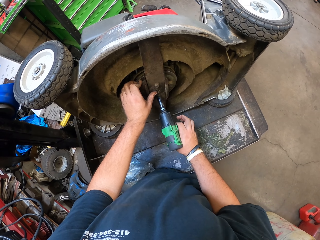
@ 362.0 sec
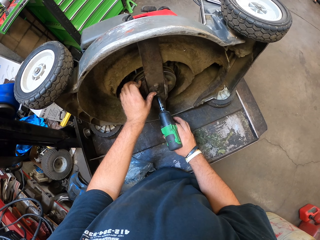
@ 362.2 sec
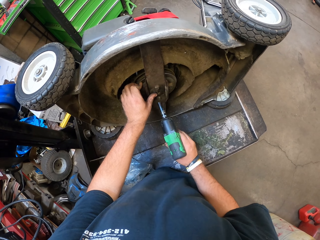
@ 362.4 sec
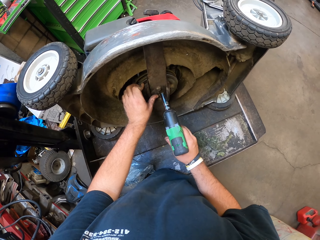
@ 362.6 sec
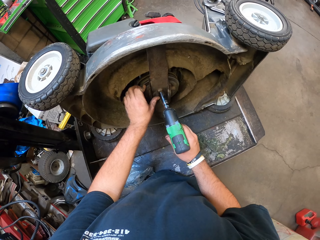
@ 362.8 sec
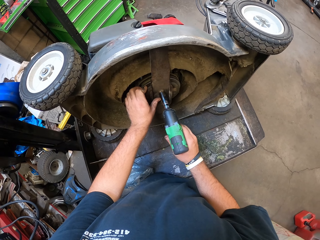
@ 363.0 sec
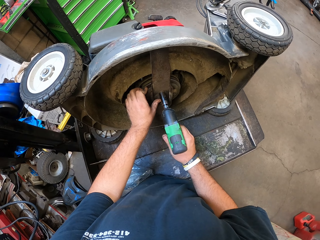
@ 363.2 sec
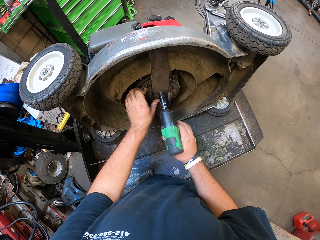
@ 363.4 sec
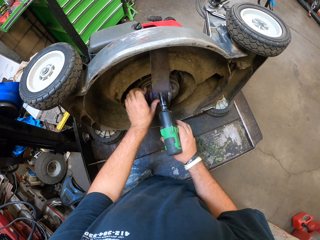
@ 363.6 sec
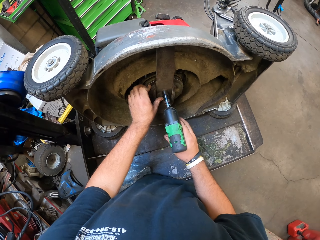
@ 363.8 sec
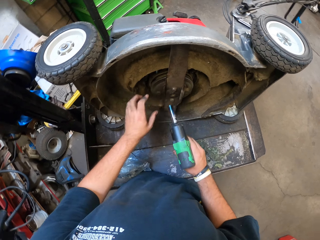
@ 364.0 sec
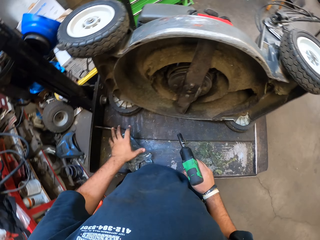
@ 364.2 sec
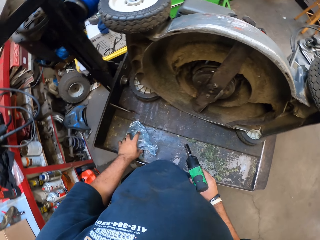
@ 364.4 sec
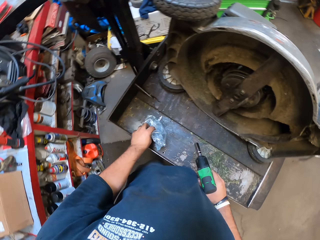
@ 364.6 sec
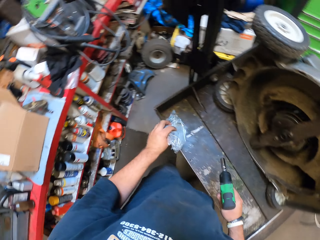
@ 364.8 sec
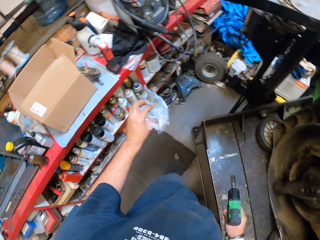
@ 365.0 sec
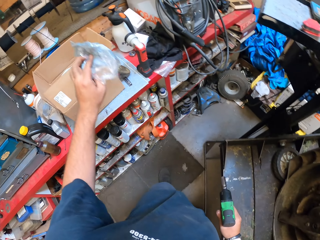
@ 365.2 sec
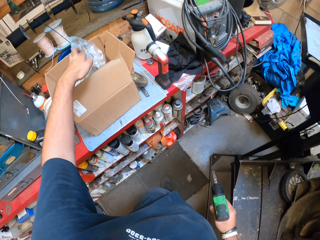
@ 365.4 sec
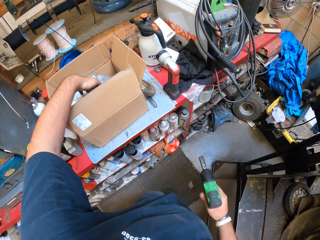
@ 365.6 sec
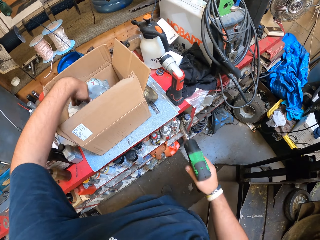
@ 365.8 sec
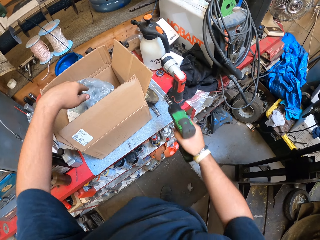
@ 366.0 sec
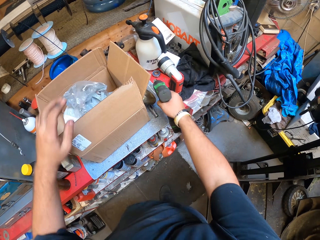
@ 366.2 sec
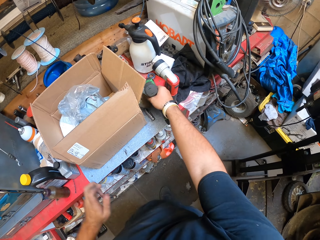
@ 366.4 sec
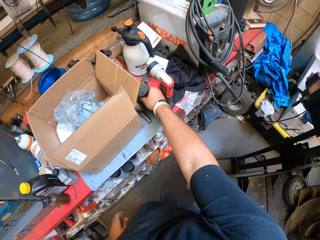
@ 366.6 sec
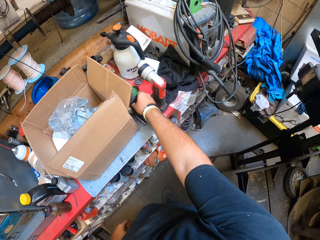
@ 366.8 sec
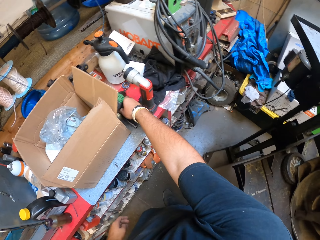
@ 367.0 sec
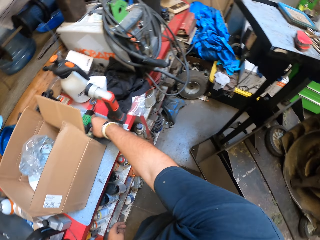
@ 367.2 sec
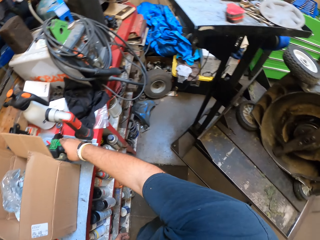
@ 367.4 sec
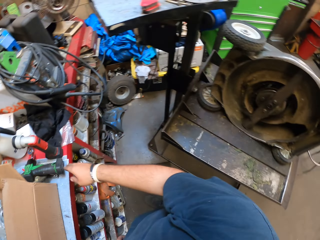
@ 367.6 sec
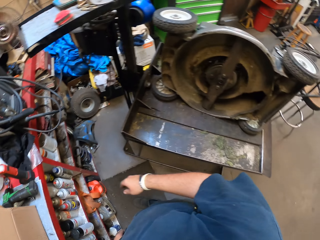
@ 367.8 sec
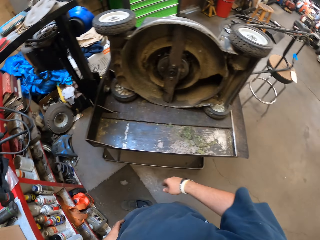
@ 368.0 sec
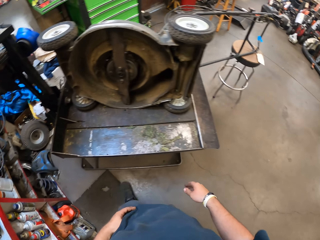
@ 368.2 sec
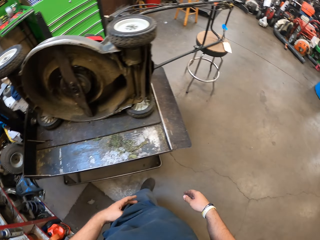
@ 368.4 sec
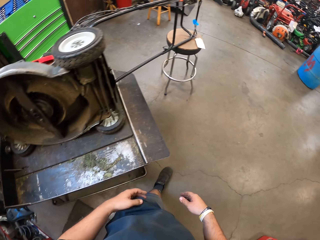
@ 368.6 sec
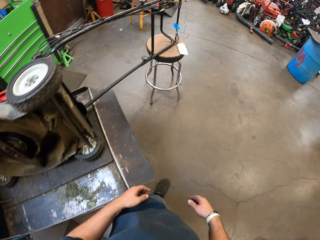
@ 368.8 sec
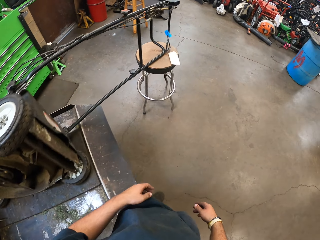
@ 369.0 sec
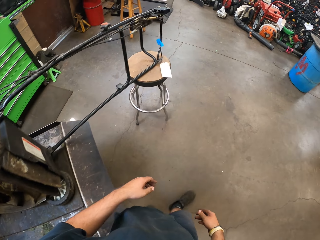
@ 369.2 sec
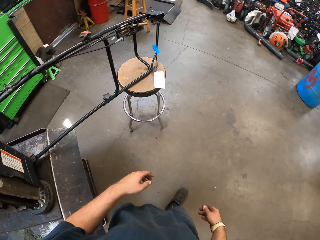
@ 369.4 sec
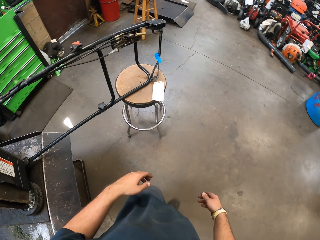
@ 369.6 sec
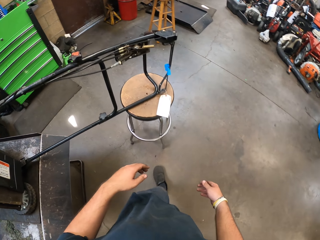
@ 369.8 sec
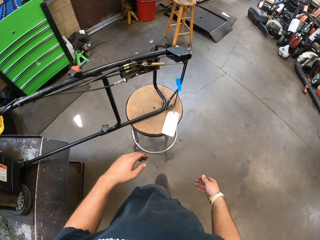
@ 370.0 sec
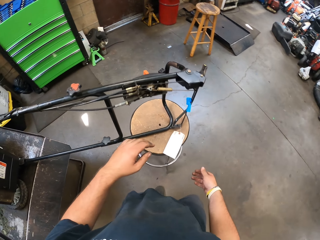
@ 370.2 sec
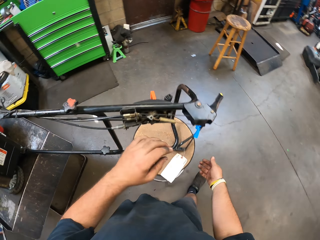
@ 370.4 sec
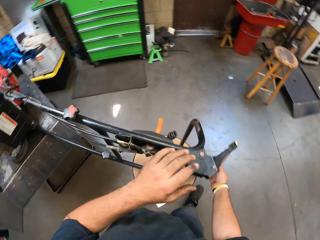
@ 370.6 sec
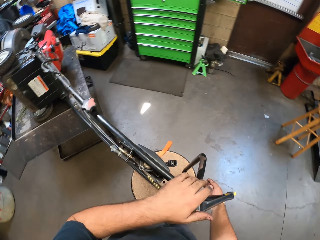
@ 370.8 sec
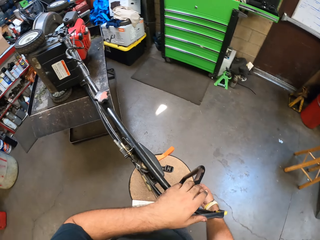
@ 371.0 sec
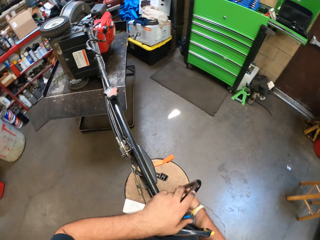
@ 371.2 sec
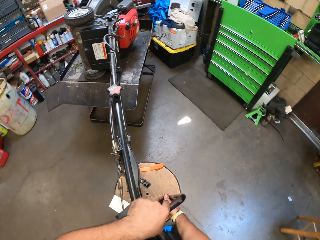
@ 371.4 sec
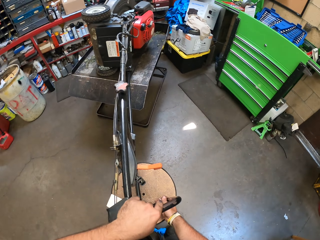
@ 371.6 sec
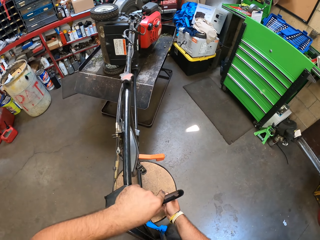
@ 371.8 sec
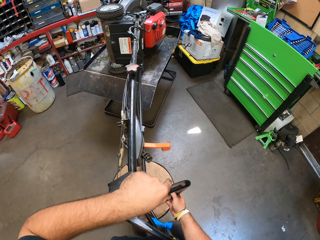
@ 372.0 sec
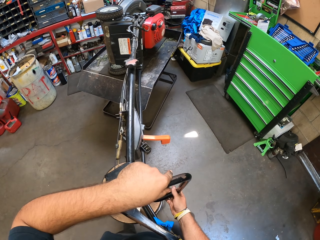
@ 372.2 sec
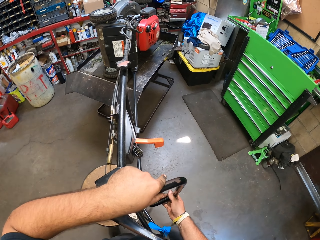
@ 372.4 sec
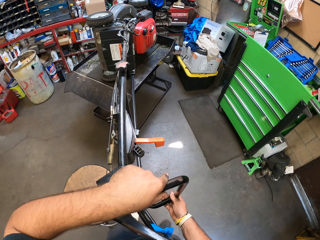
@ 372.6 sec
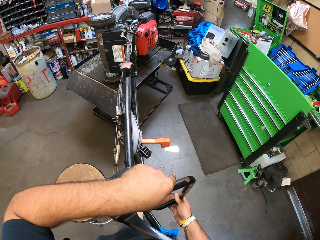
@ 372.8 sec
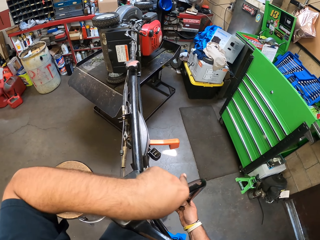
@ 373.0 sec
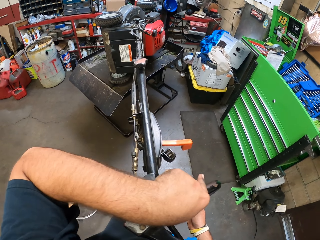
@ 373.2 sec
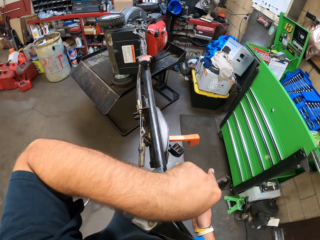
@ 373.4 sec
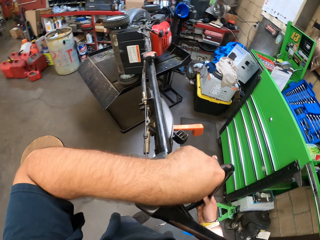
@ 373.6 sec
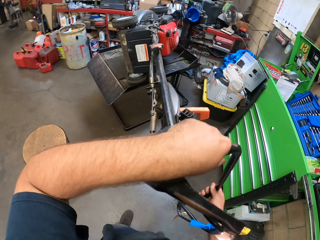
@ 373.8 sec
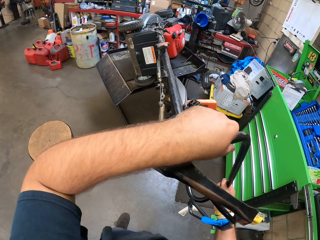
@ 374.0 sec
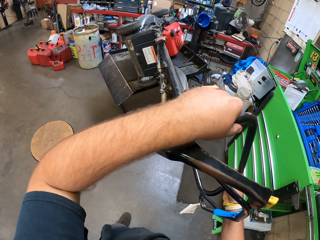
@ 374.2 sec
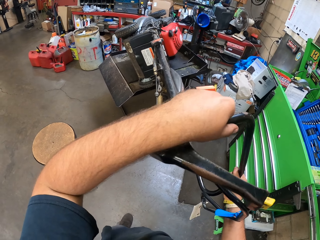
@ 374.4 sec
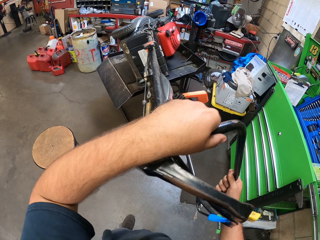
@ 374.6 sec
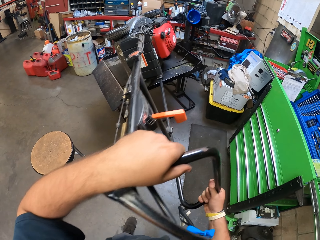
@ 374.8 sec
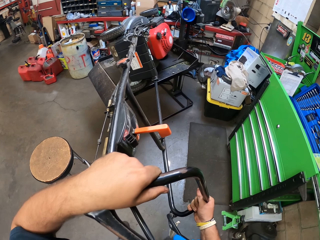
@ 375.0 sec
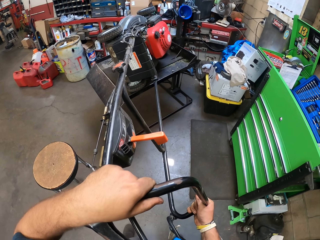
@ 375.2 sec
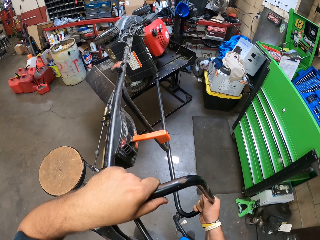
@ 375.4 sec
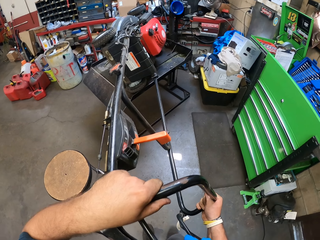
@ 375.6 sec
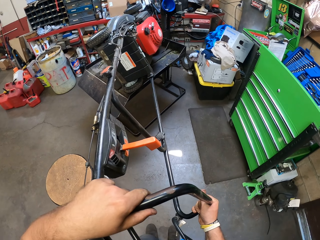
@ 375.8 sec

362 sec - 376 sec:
The camera wearer picks up a polythene paper. They put the polythene in the box. They put the electric screwdriver on the shelf. They walk in the garage. They turn the electric grass cutting machine. They put the lawn mower on the right position.

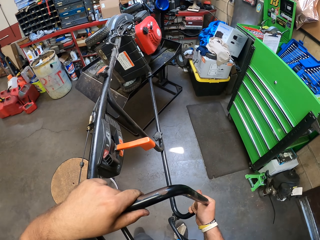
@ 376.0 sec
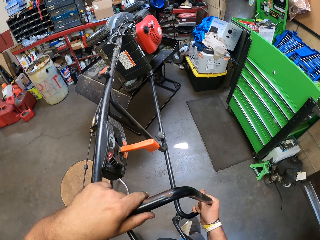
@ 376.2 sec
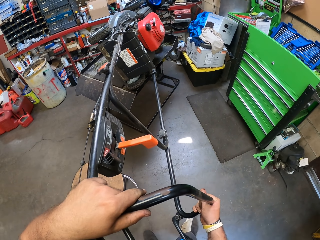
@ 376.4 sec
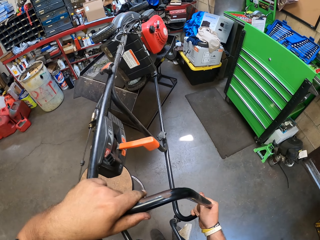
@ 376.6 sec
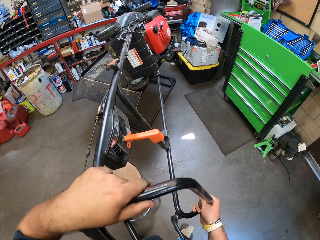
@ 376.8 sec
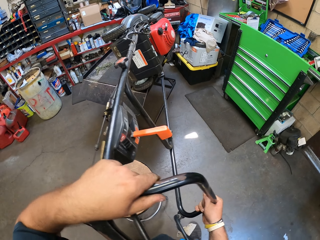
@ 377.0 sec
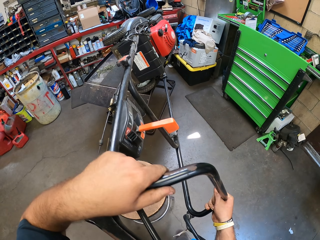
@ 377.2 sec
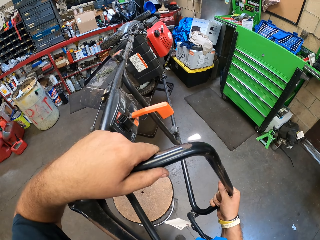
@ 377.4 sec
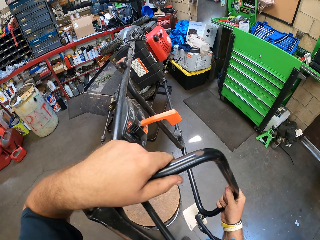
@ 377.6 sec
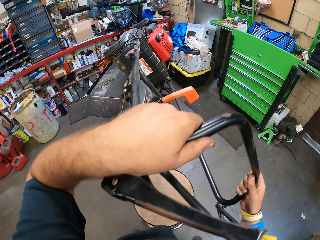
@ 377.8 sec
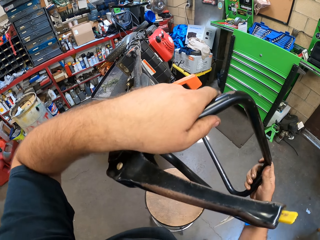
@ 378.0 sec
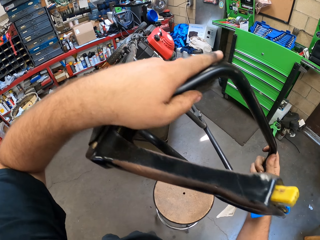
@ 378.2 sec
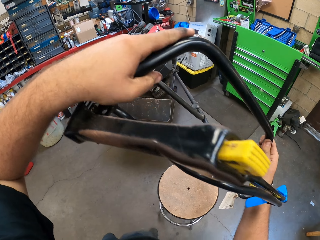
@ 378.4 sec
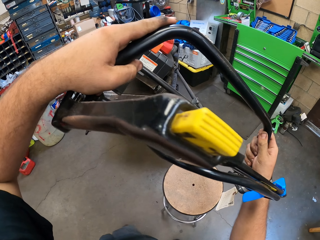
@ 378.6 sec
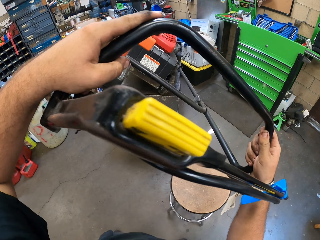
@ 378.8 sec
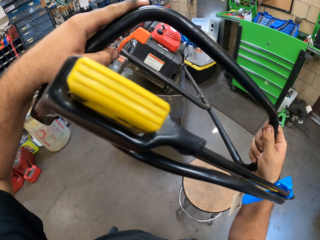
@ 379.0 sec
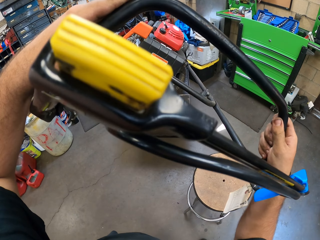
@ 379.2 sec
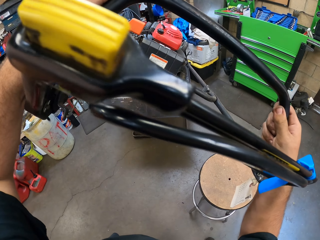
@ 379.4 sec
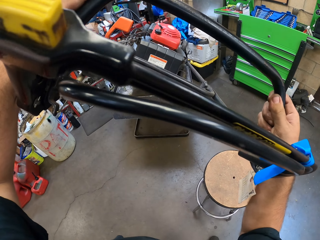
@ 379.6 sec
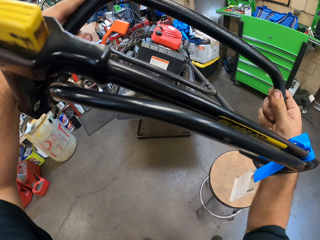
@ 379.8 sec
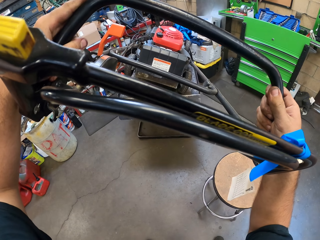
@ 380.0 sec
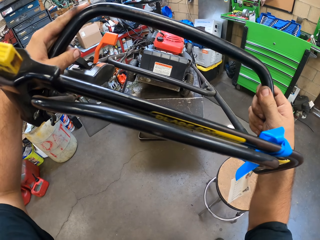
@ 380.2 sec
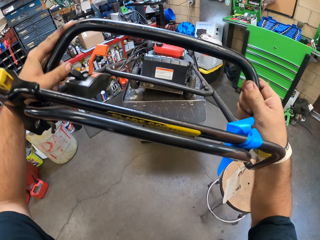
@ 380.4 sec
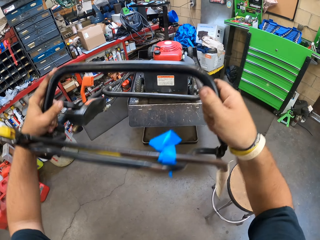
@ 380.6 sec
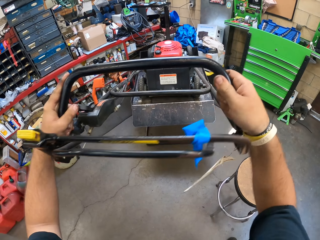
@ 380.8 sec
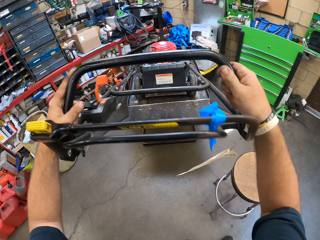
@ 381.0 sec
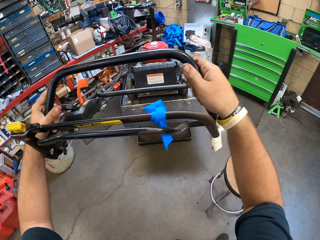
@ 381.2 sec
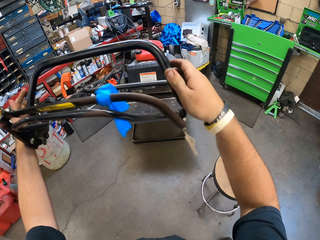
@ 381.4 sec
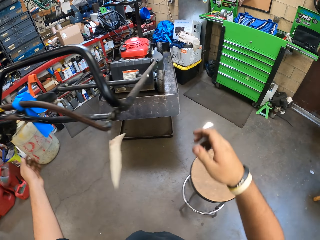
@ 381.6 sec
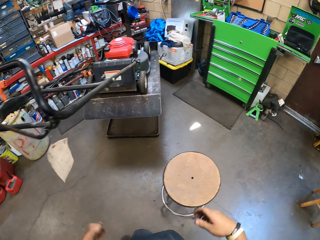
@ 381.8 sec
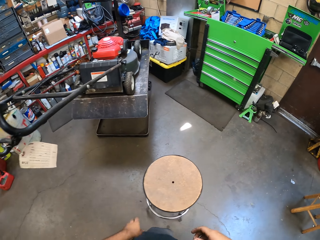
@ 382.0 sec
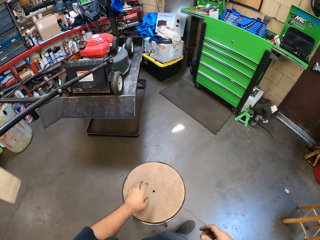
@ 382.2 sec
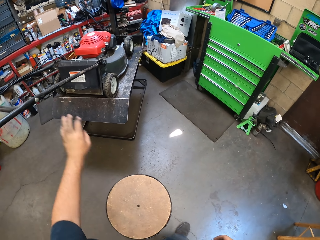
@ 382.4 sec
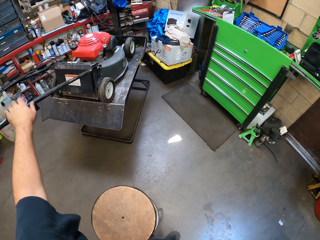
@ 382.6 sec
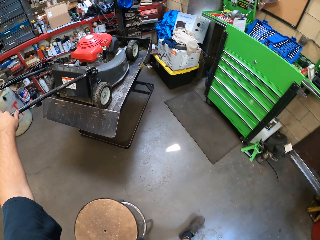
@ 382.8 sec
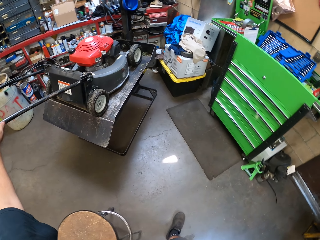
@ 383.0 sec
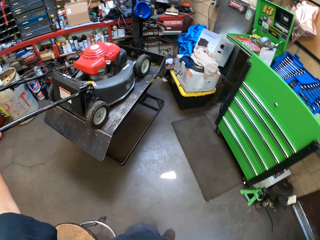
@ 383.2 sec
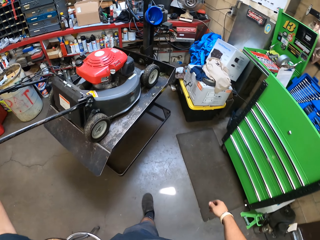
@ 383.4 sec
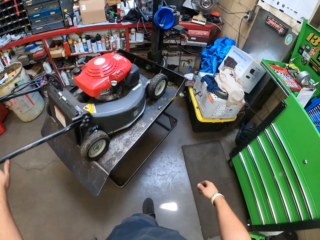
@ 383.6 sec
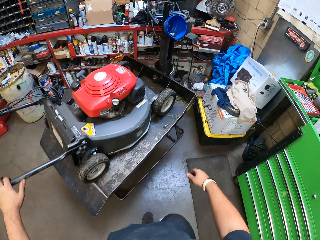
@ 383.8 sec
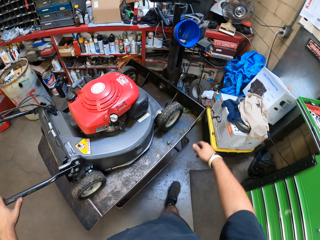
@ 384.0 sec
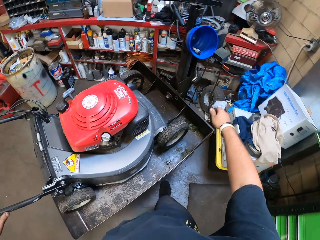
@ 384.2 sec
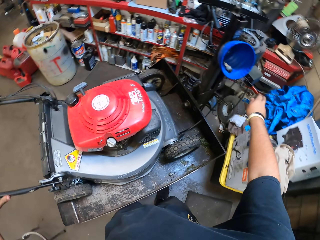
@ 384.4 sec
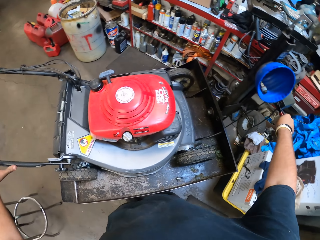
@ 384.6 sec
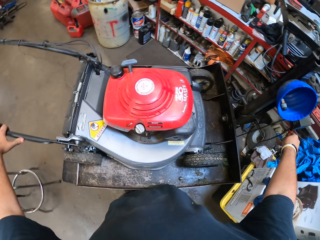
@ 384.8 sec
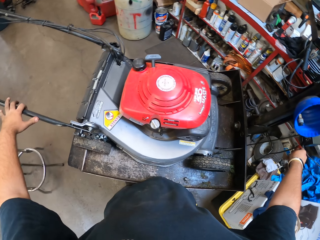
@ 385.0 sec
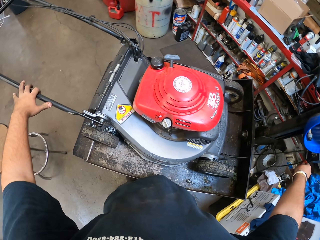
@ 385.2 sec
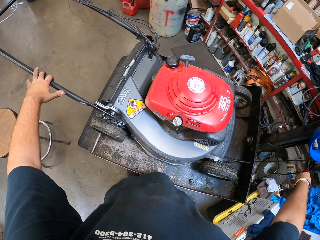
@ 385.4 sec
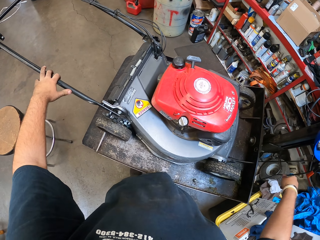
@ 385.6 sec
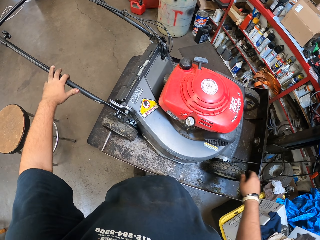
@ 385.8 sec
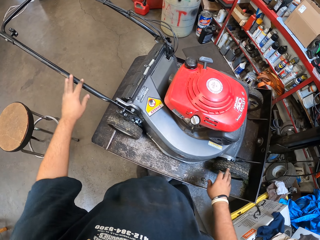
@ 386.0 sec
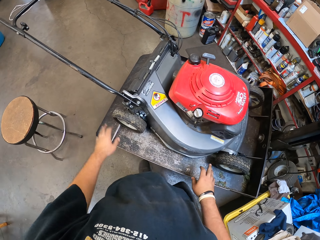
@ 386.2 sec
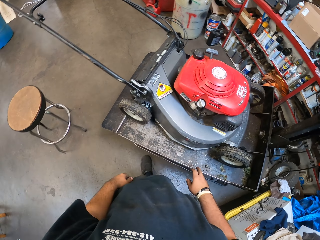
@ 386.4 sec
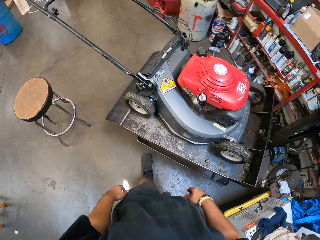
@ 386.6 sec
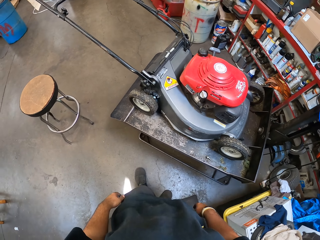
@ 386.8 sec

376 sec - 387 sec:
The camera wearer starts the lifter knob. They lower the electric grass cutting machine.
